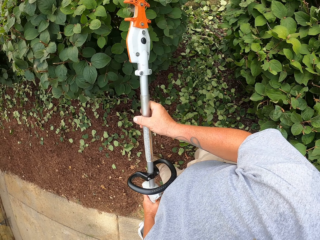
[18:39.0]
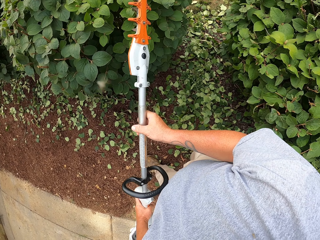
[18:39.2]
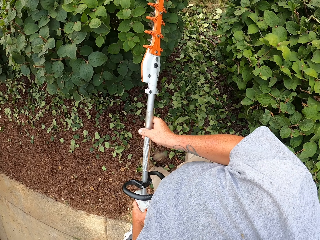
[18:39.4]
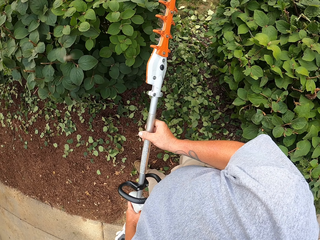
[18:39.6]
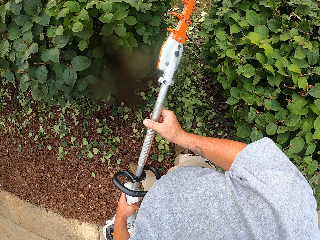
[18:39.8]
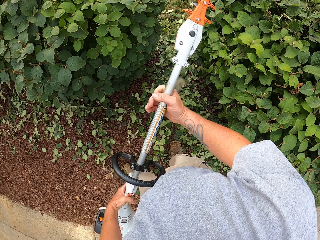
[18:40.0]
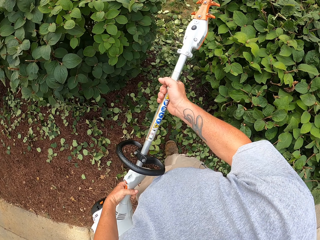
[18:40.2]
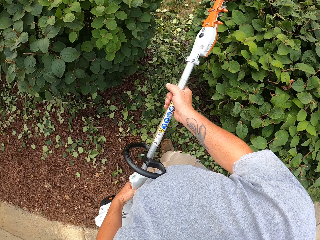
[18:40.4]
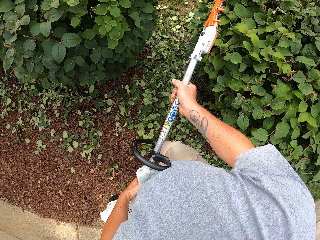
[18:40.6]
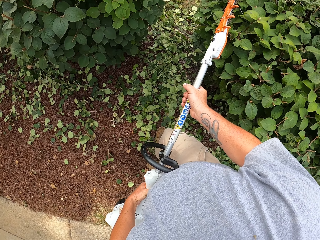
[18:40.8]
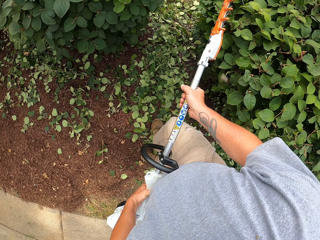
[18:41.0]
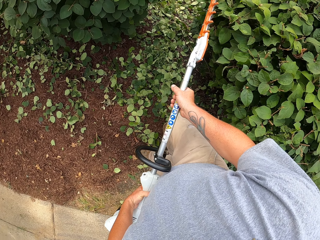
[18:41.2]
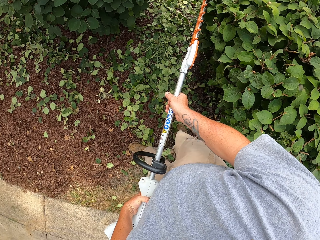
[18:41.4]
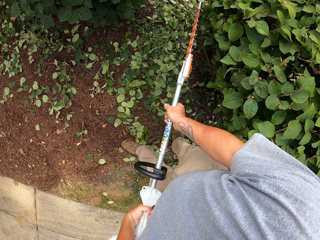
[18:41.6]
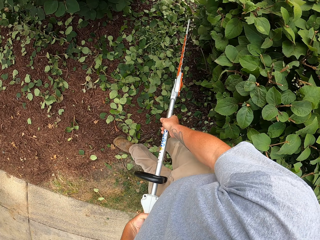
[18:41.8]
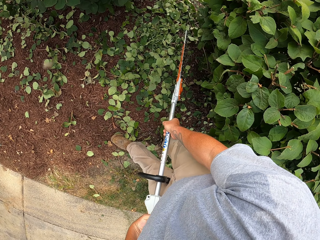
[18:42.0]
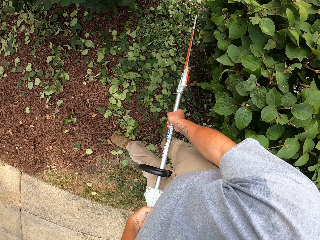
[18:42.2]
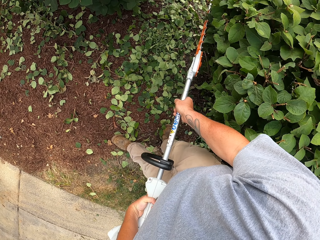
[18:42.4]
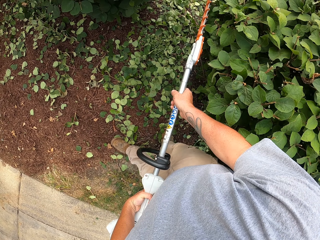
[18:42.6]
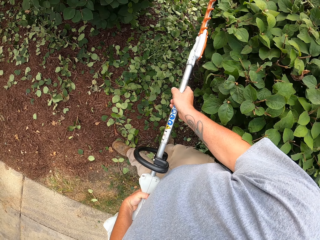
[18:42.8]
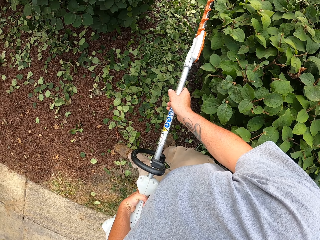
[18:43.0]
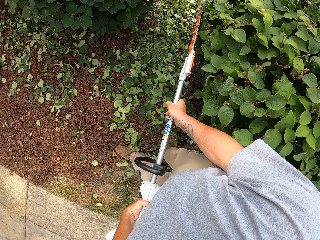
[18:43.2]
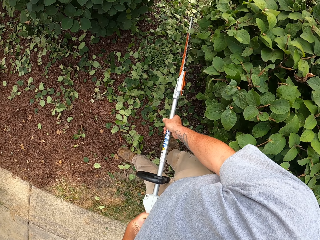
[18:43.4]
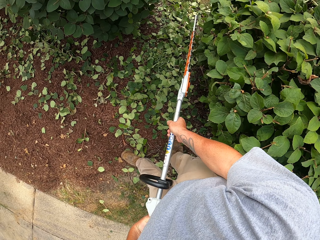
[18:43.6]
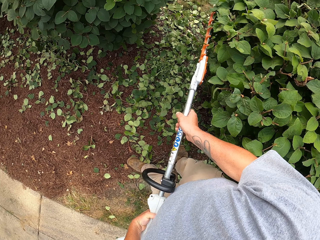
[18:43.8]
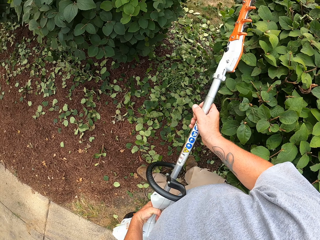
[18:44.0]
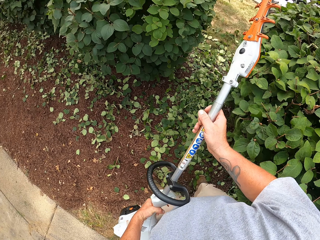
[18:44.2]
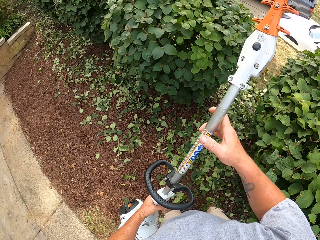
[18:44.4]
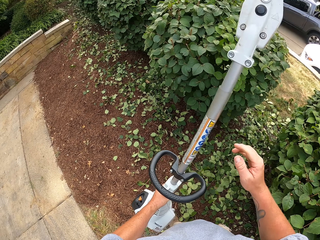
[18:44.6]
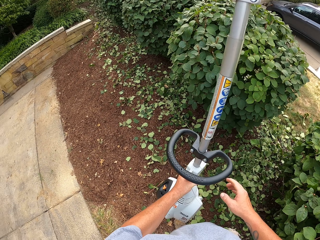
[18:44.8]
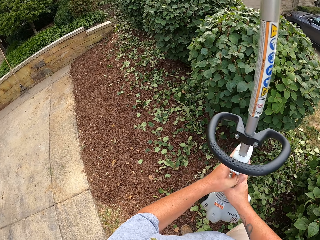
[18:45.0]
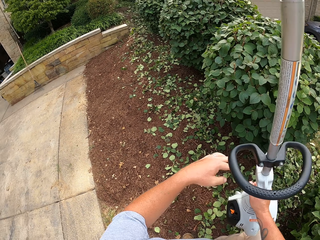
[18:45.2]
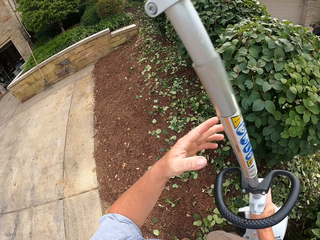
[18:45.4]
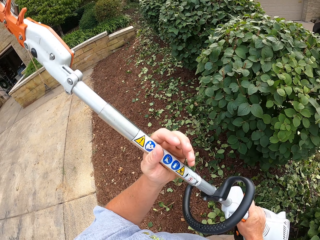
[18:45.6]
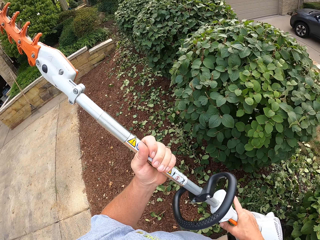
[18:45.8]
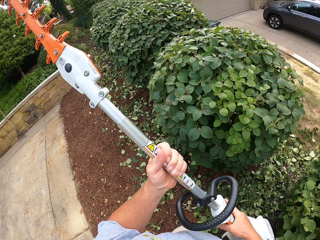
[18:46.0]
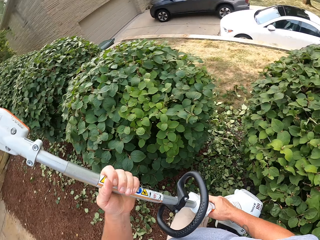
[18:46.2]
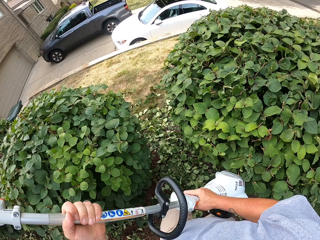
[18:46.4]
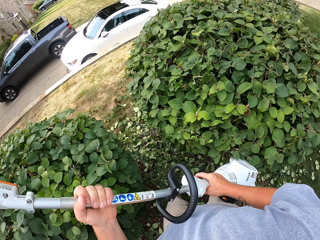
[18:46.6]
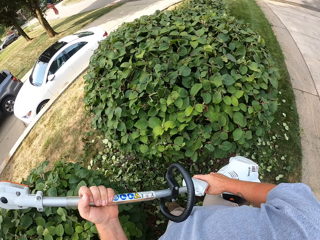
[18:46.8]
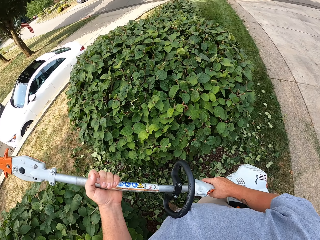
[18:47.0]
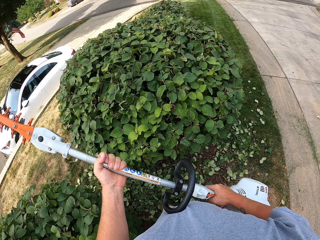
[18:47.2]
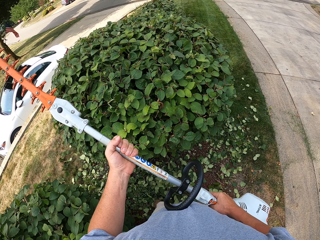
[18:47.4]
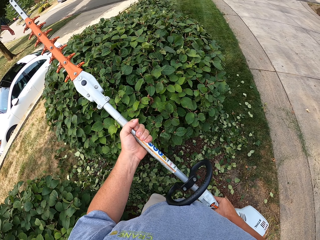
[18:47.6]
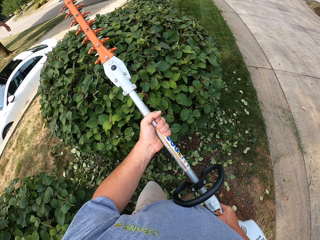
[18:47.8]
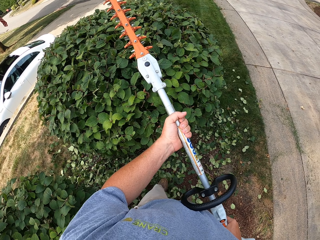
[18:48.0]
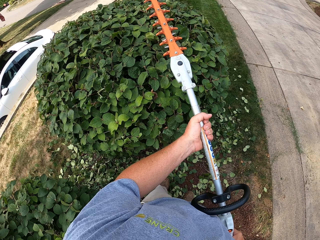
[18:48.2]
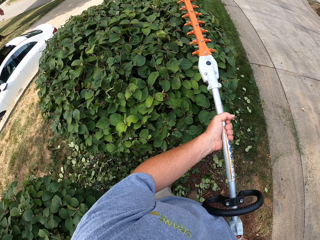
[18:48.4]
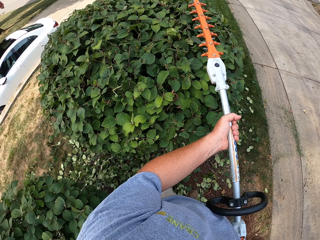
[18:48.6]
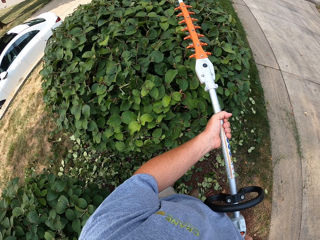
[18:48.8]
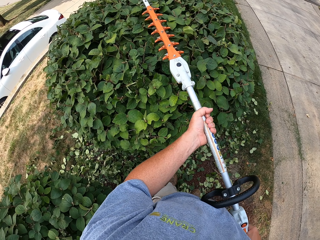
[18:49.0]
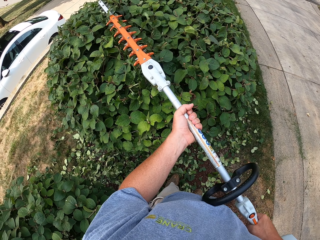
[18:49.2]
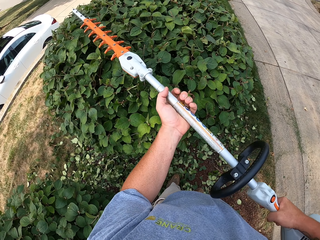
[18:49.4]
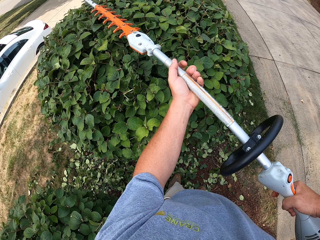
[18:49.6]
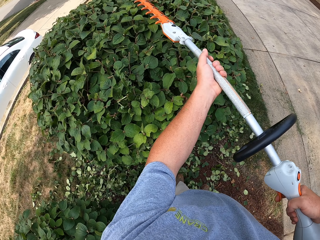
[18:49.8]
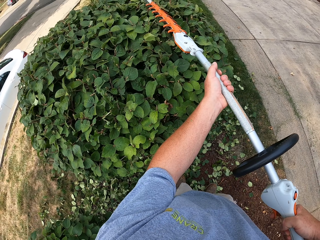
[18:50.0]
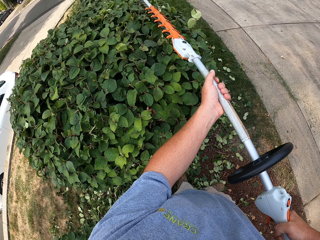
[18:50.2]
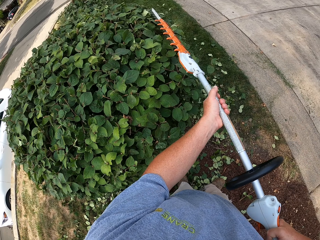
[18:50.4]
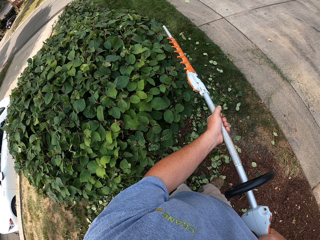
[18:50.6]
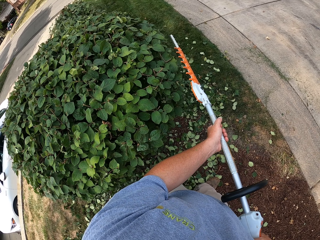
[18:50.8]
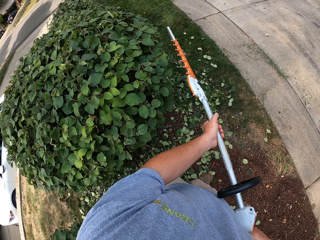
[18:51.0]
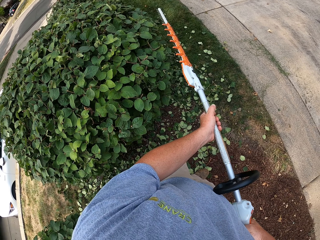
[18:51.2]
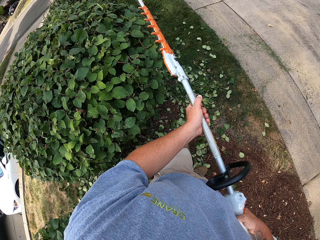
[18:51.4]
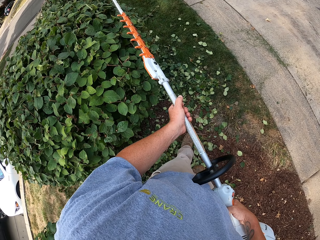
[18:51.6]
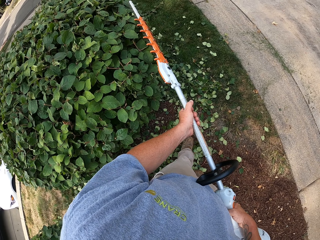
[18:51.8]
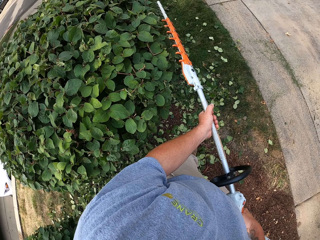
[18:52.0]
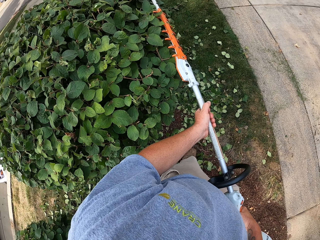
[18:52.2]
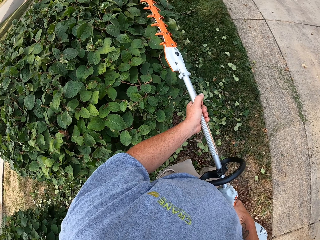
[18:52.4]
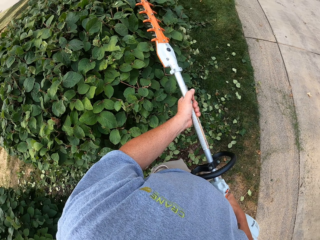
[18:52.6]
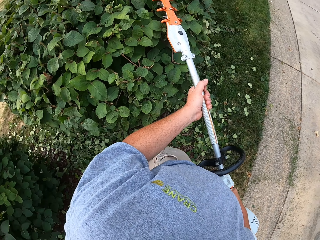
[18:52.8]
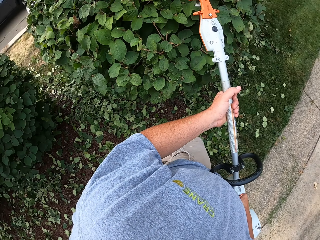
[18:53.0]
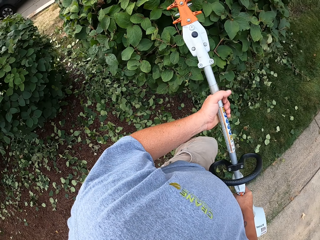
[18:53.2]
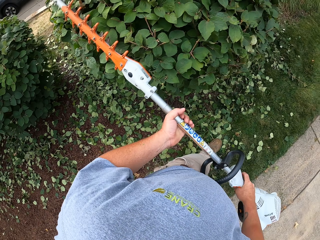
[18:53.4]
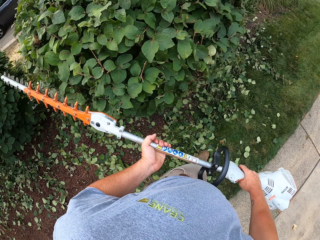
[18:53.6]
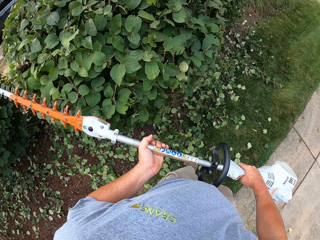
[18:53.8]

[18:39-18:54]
The camera wearer exchanges the hedge trimmer to the right hand. They hold the hedge trimmer with both hands. They cut the hedge with the hedge trimmer.

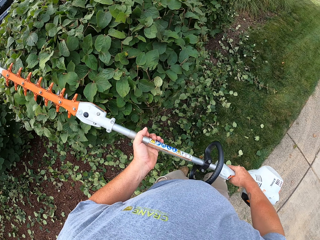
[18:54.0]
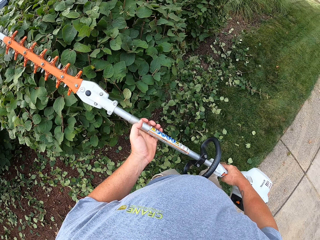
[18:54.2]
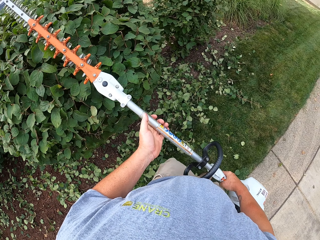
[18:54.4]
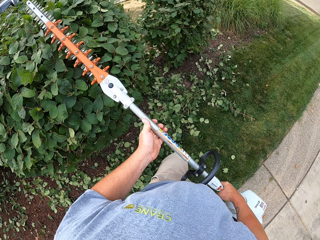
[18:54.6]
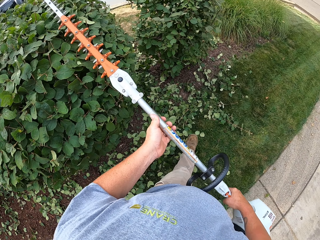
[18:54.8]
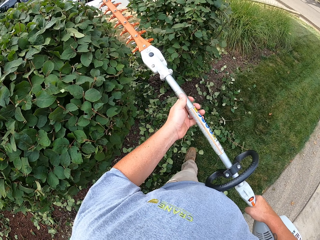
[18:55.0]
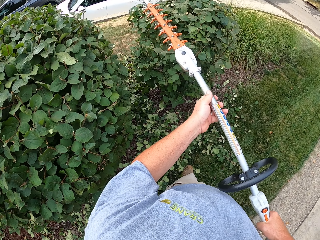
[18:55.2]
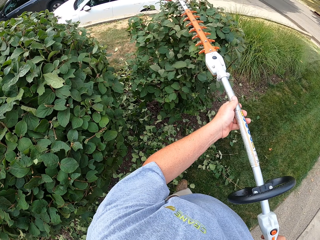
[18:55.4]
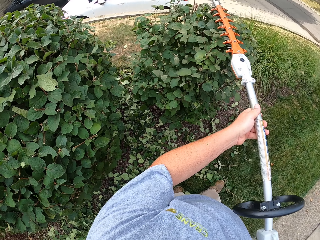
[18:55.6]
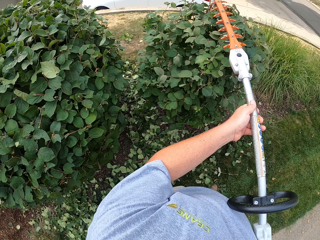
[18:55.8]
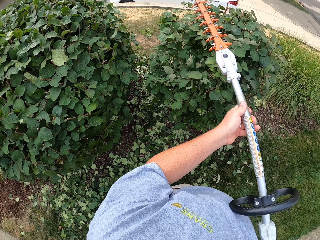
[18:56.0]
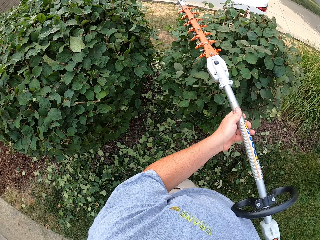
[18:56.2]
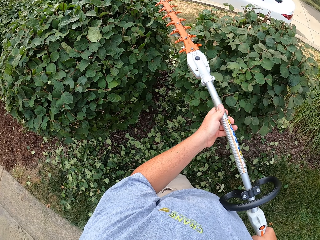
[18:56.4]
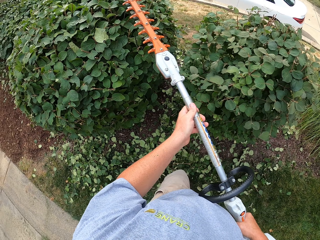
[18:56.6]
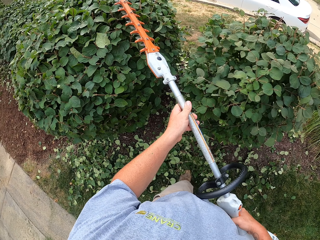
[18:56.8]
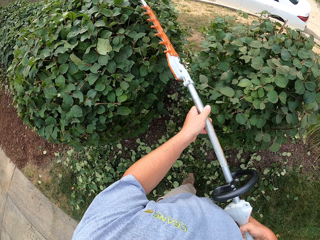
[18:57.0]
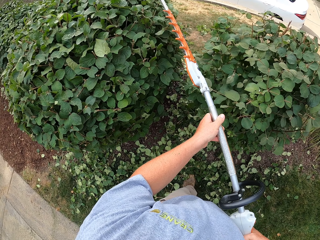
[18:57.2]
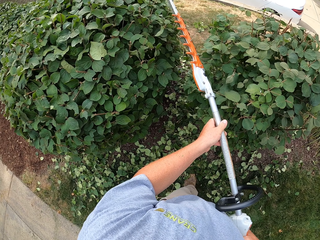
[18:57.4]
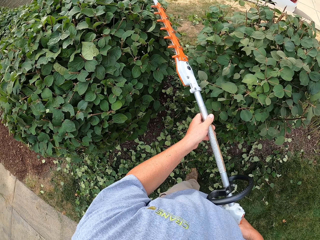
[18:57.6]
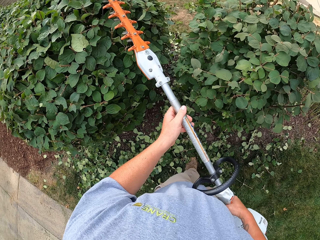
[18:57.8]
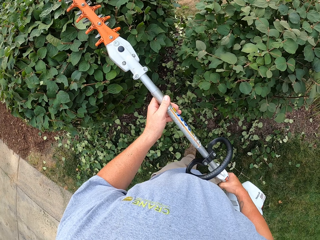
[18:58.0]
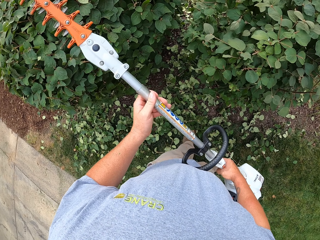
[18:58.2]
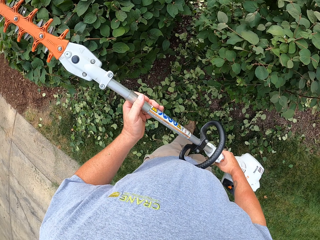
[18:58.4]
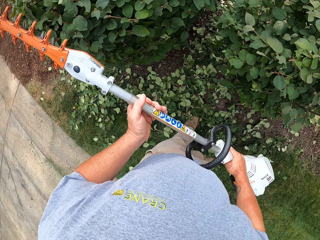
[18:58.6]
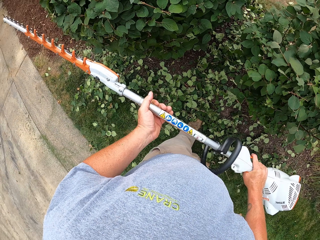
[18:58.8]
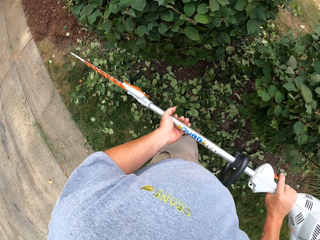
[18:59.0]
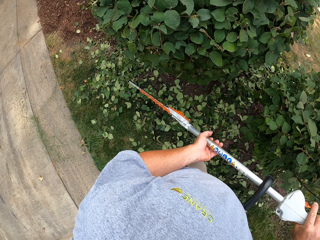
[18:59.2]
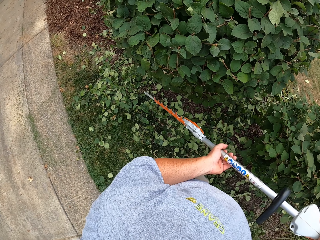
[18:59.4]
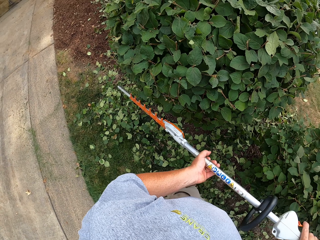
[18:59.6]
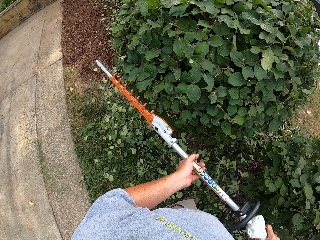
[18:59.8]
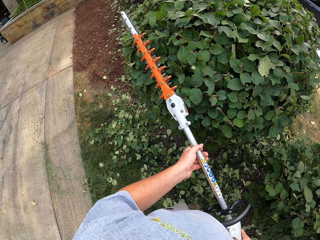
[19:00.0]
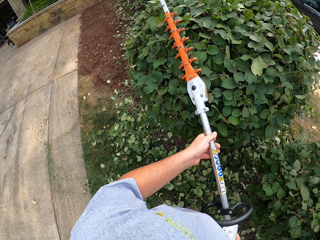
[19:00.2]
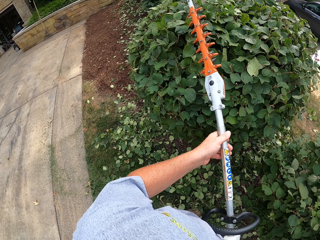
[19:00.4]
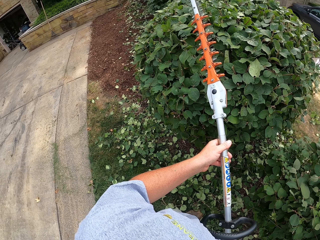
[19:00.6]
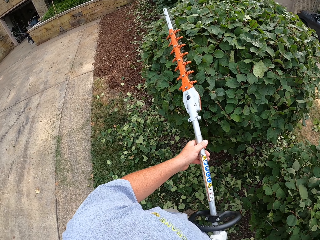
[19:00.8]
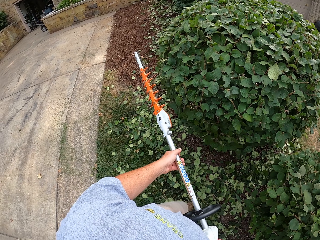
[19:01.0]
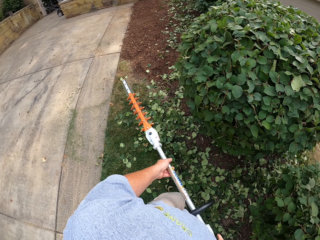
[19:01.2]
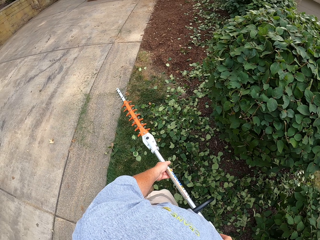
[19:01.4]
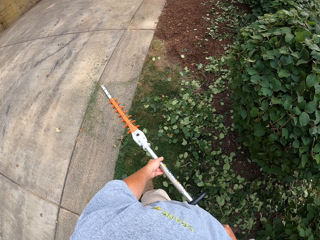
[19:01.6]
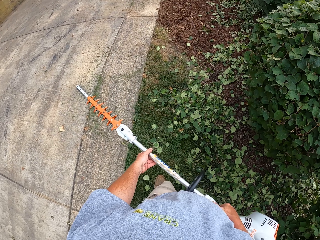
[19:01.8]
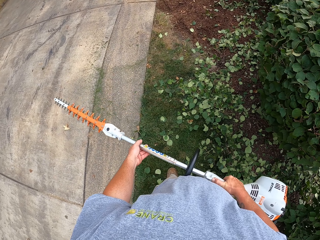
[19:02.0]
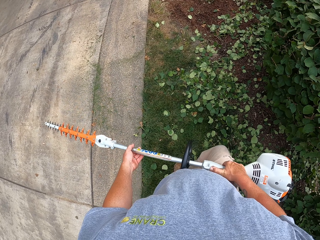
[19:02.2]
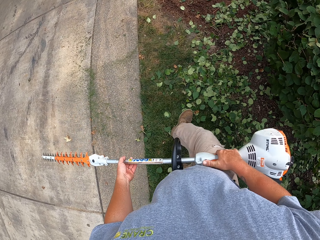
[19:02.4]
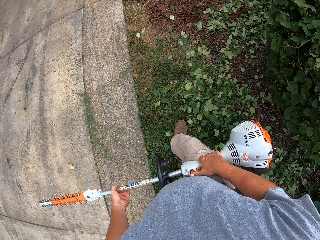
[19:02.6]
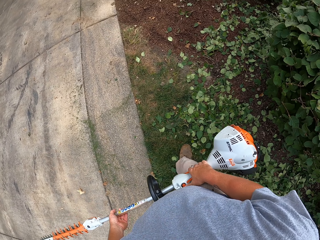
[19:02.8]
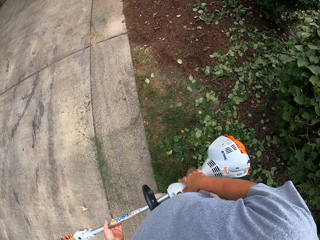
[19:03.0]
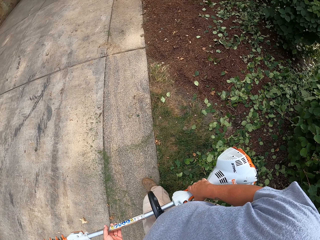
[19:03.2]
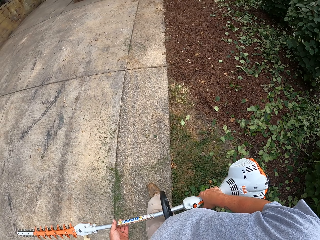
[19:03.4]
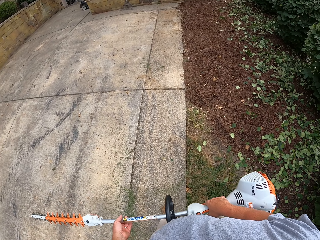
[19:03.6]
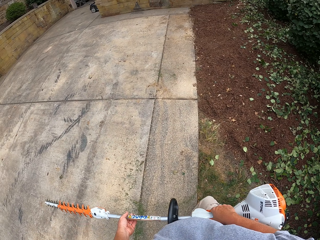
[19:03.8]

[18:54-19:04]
The camera wearer puts the trimming machine down. They trim a plant. They lift the trimming machine. They walk towards the wall.
